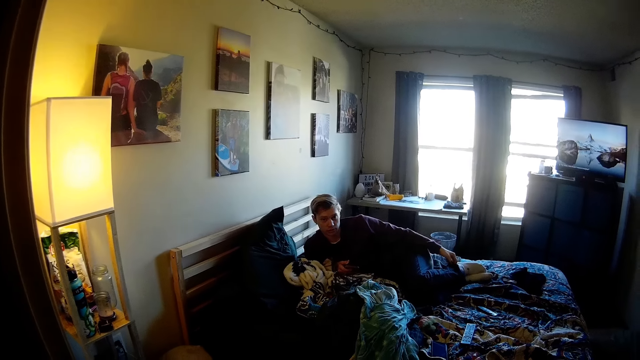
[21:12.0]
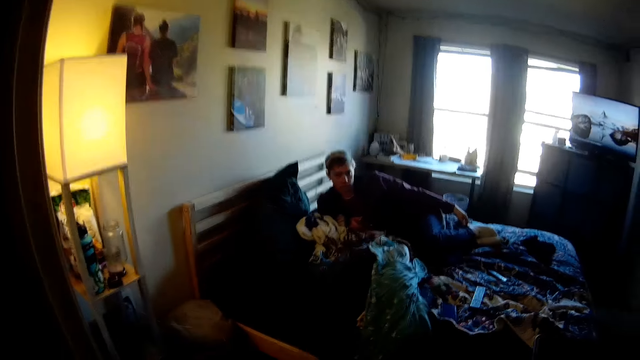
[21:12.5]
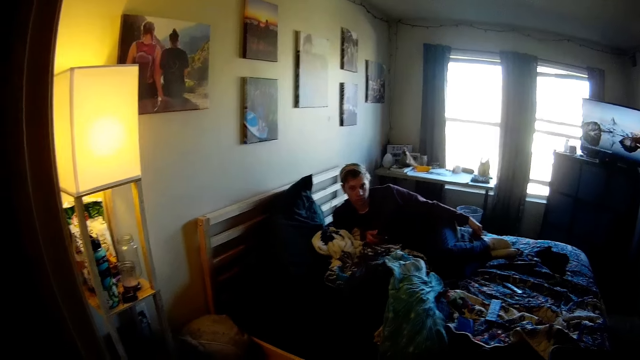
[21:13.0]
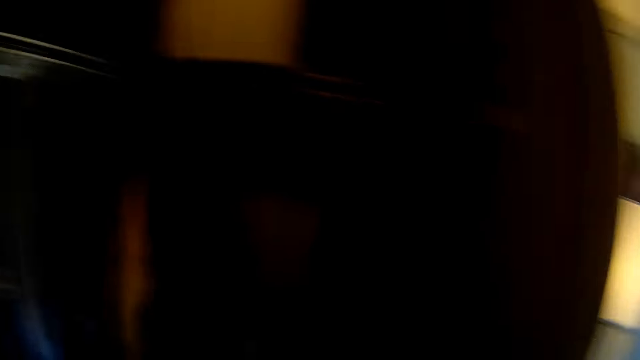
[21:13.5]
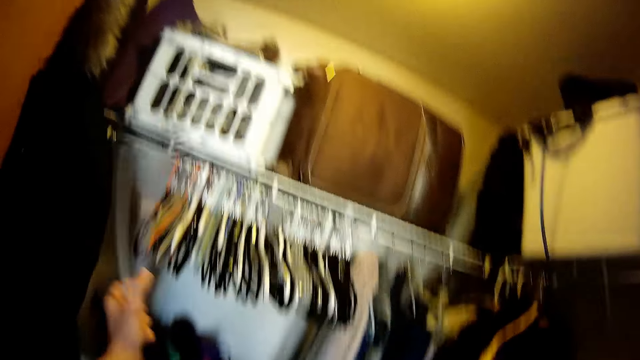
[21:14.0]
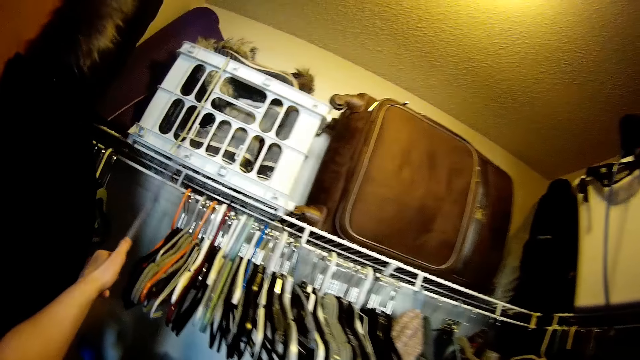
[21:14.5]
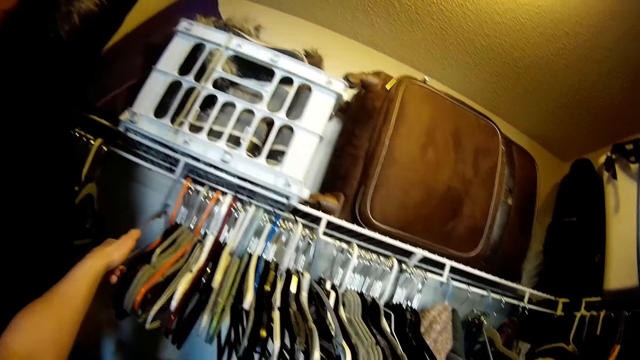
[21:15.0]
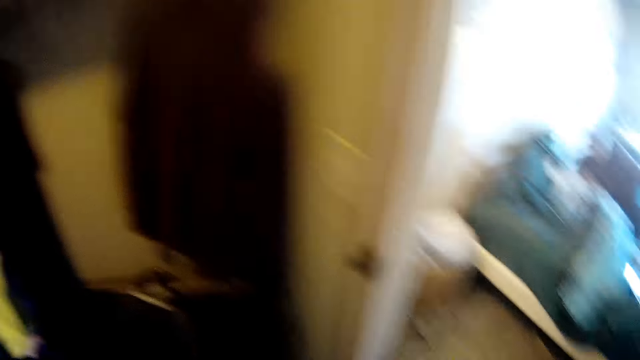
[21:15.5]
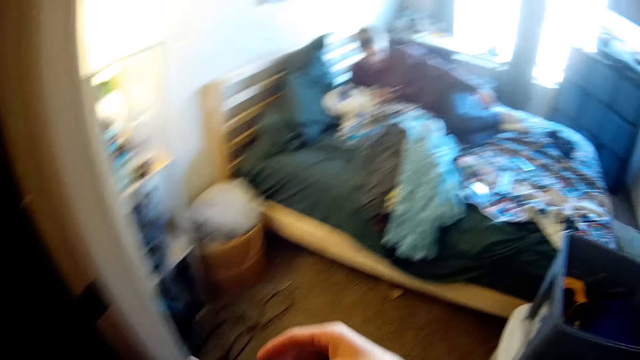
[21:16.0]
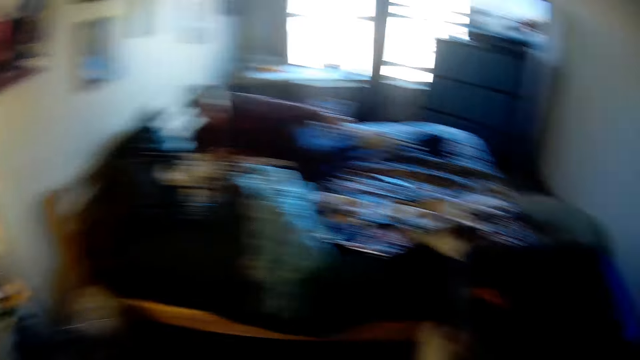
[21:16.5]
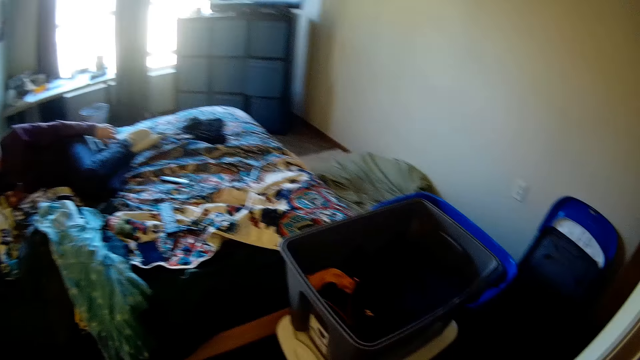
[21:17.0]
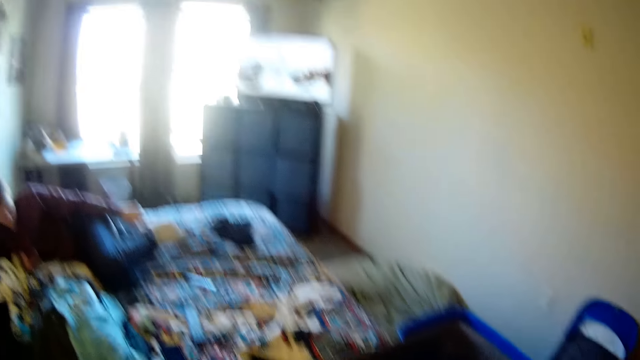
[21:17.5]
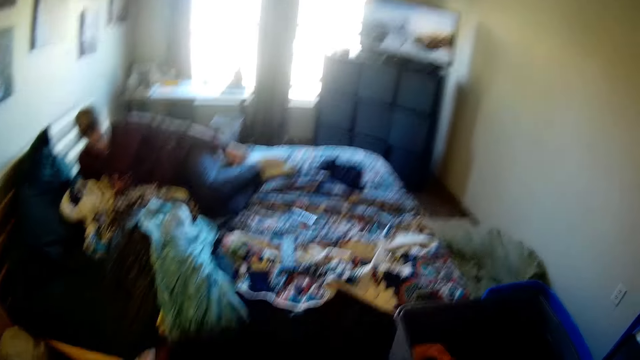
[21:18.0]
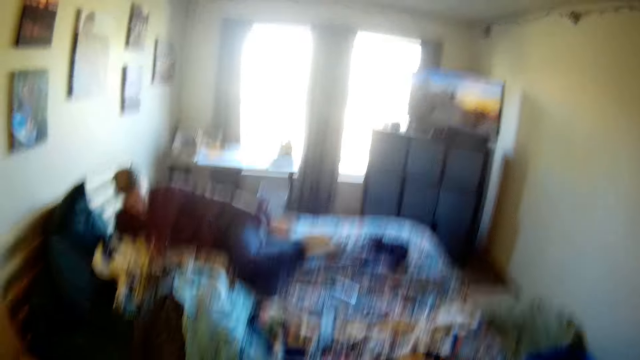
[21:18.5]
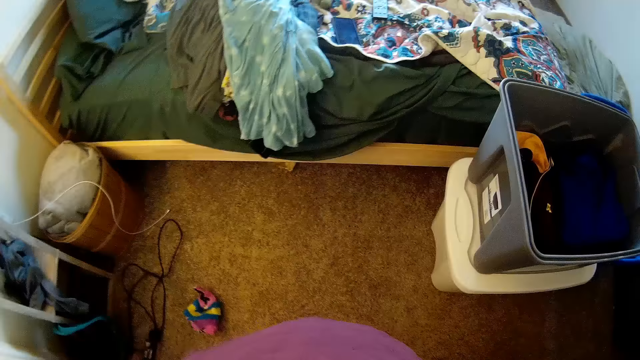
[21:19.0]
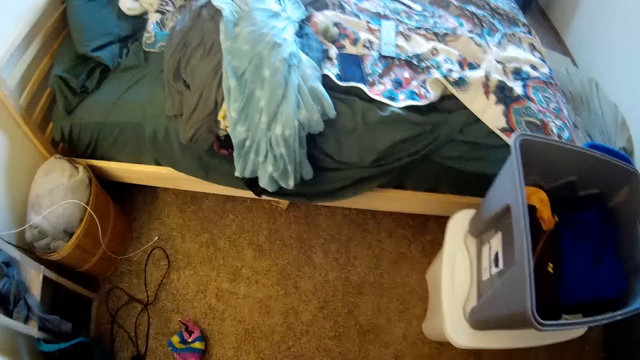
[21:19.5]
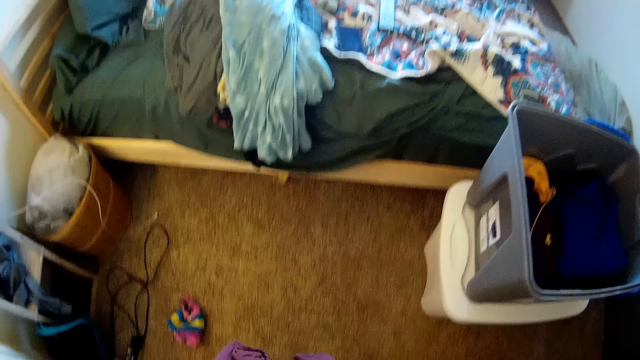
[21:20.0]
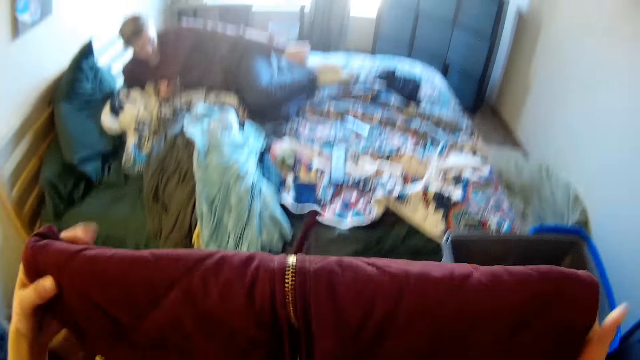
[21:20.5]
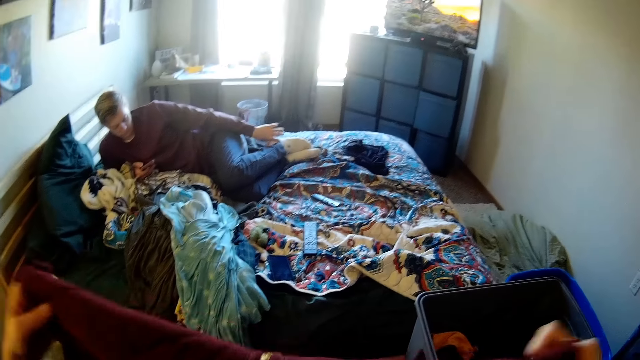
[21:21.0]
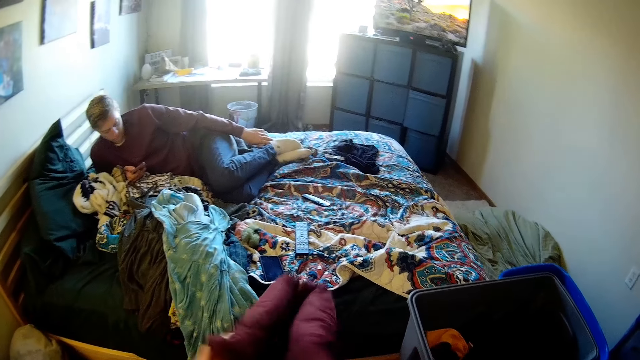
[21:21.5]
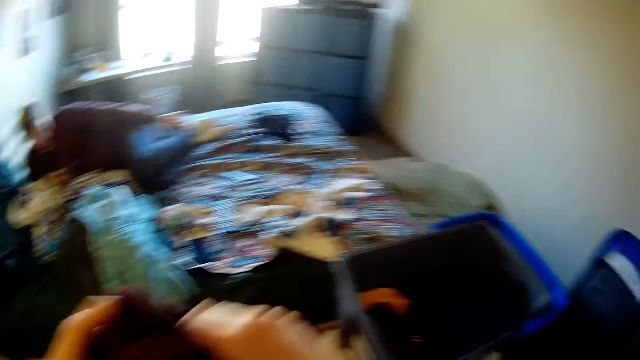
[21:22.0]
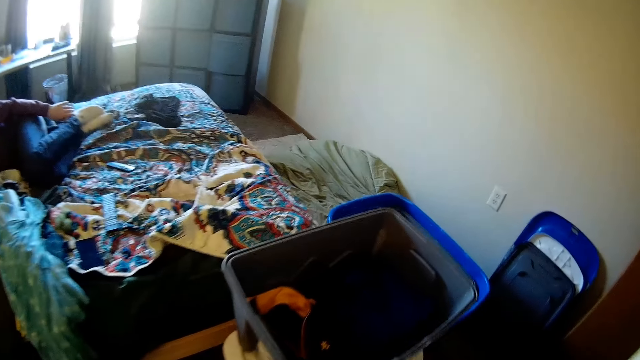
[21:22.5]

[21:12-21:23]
The camera wearer places the hanger in the wardrobe. He folds the cloth in his hands.

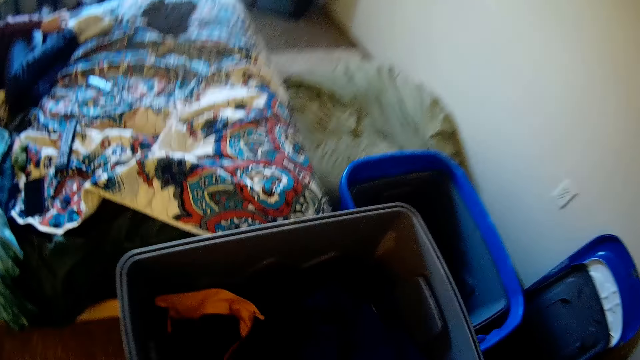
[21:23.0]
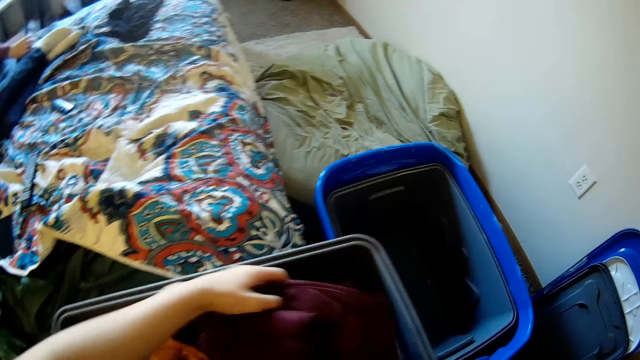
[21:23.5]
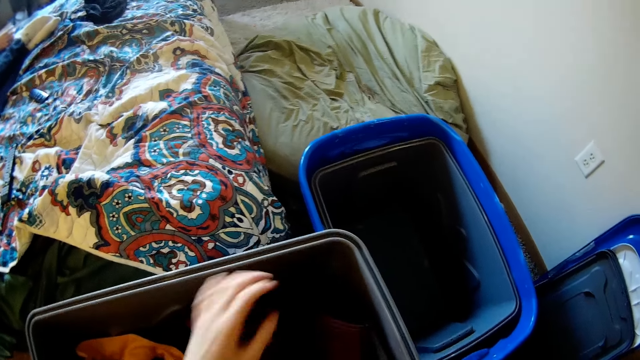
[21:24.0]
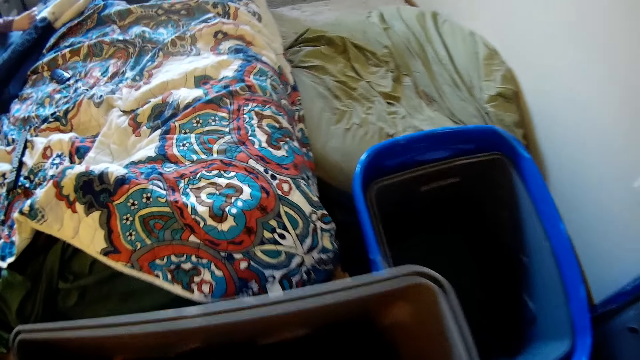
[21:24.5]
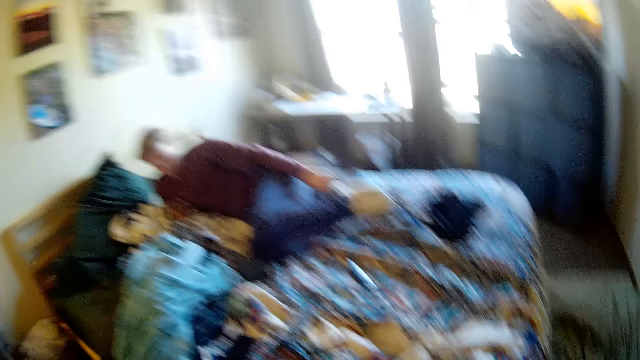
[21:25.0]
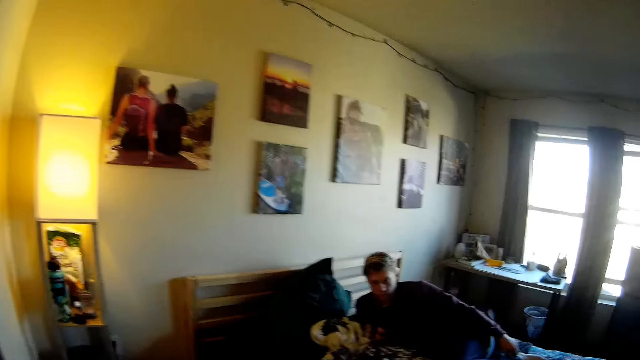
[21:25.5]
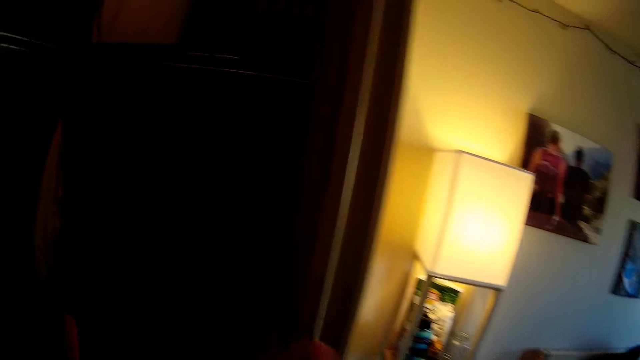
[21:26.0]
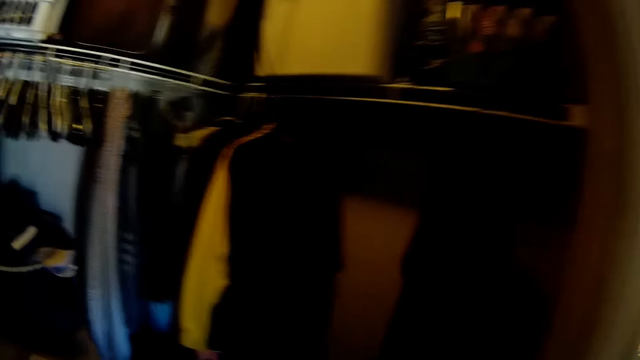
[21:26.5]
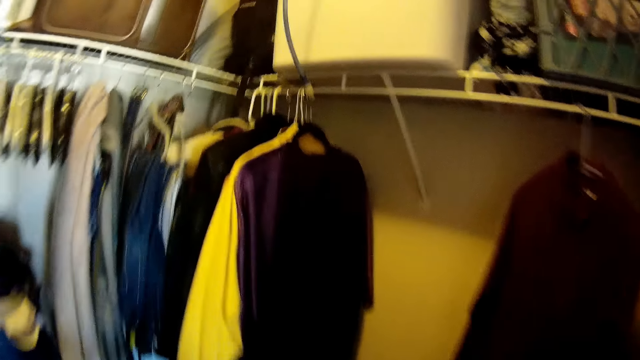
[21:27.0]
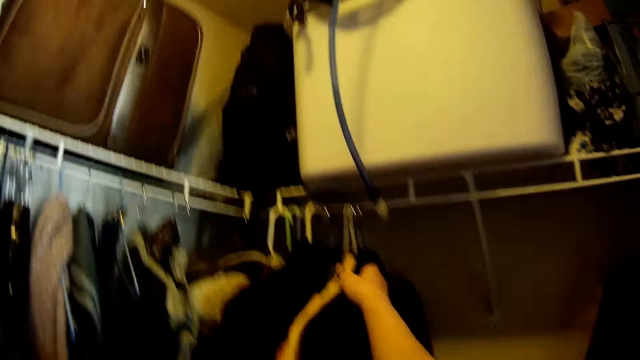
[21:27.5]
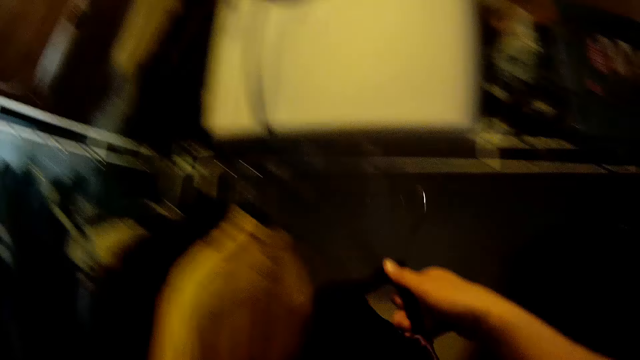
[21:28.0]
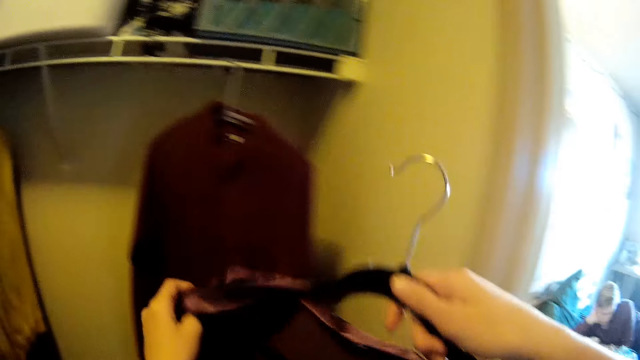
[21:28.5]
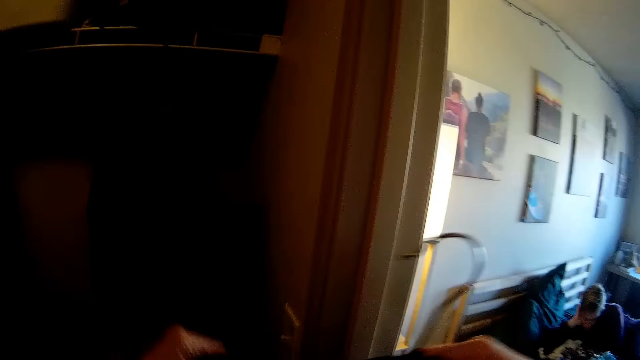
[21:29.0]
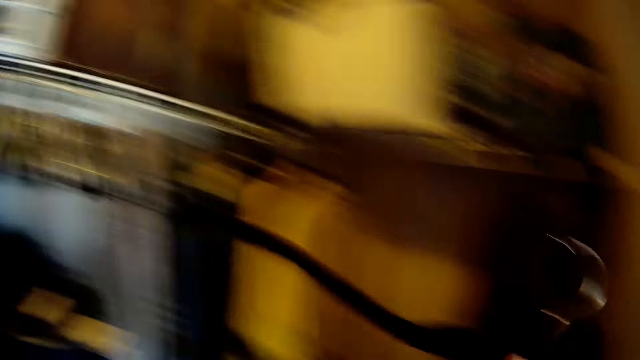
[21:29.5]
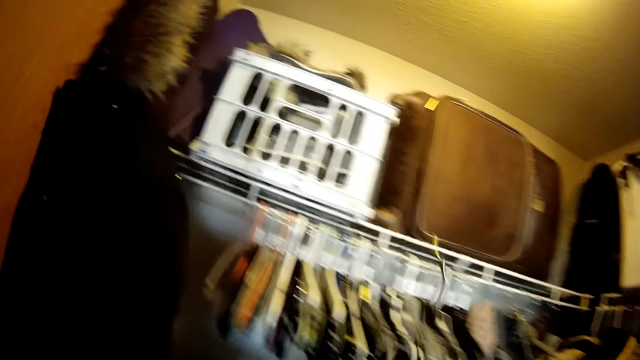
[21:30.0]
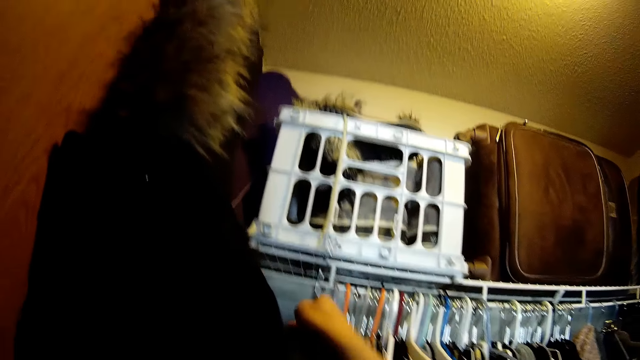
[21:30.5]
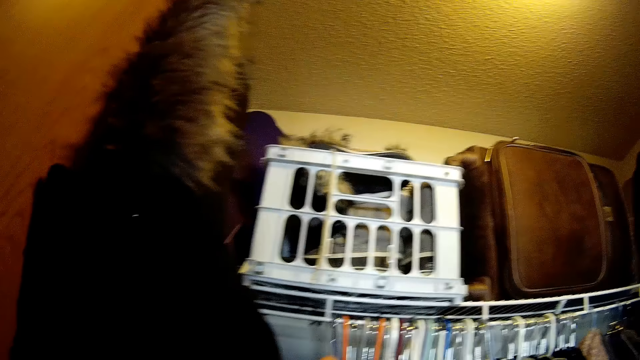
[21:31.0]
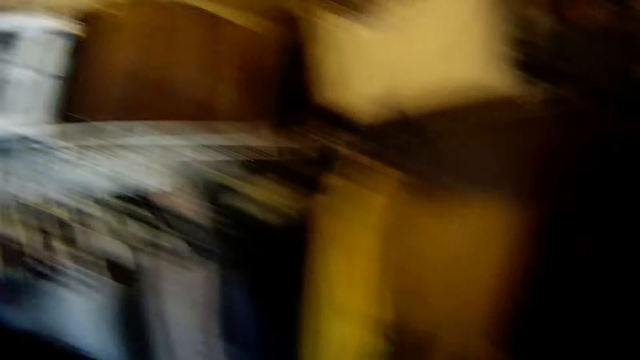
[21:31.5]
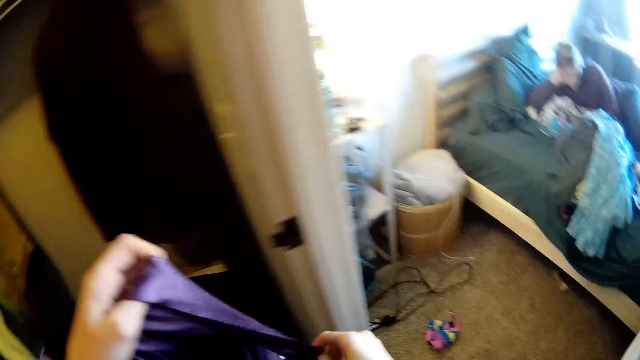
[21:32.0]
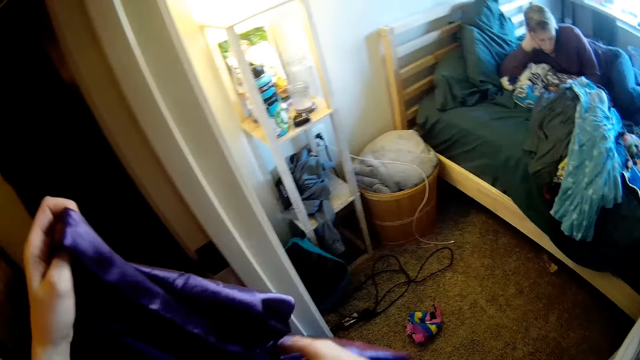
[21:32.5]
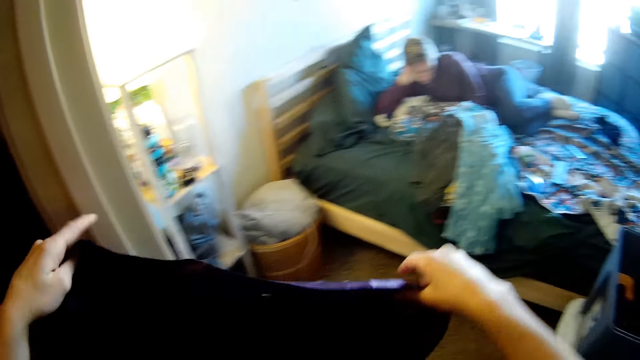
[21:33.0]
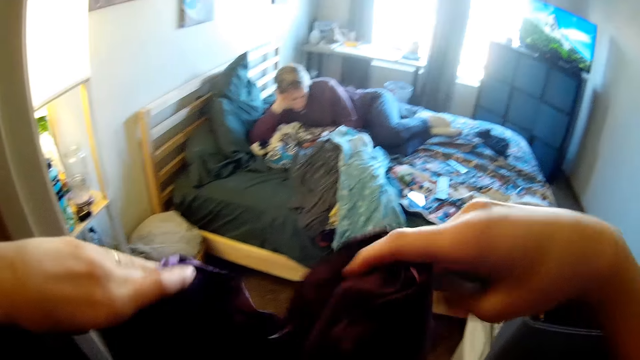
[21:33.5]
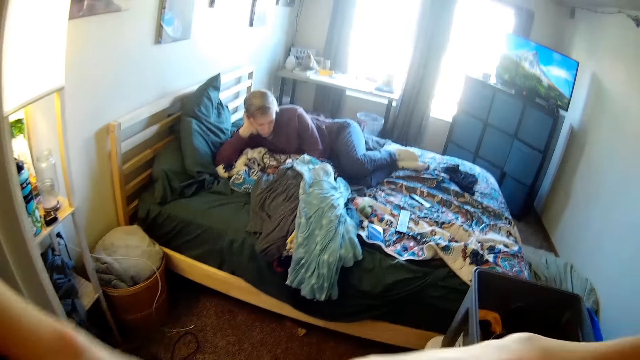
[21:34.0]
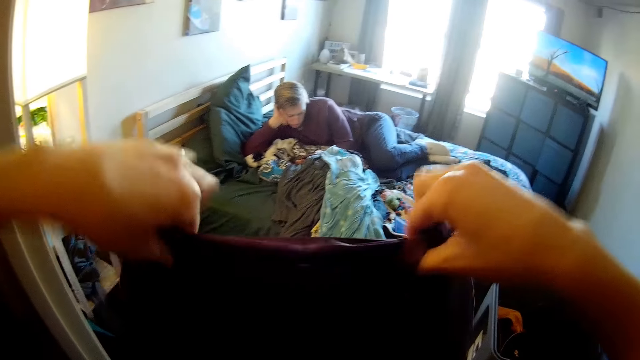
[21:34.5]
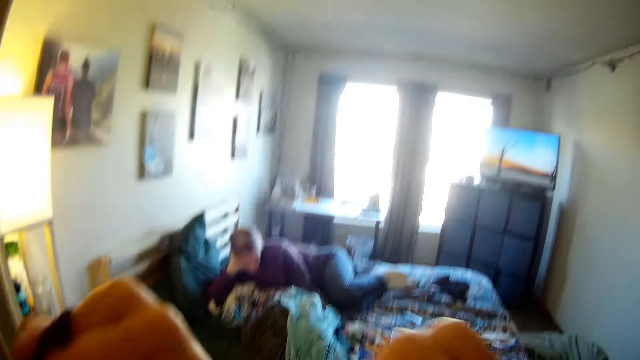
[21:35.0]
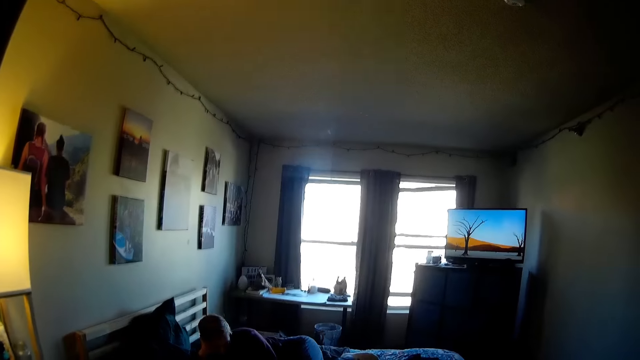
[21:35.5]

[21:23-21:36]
The camera wearer places the cloth in his hands in the bucket. He turns around and walks to the wardrobe. He picks up another cloth on the hanger from the wardrobe. He removes the cloth from the hanger. He places the hanger in the wardrobe. He turns around. He folds the cloth.
